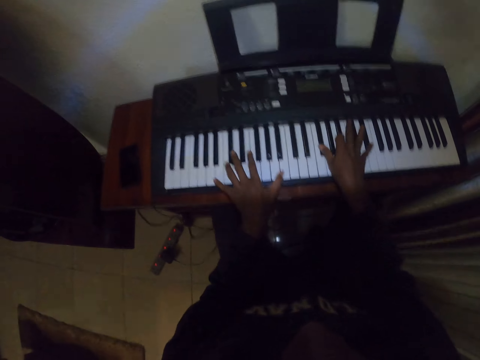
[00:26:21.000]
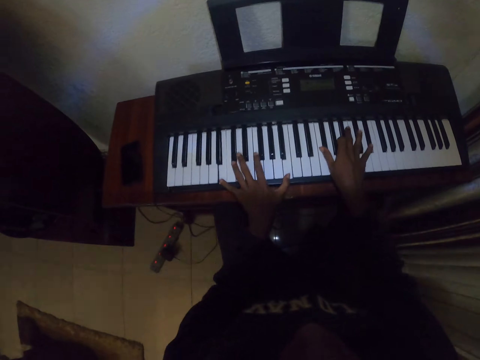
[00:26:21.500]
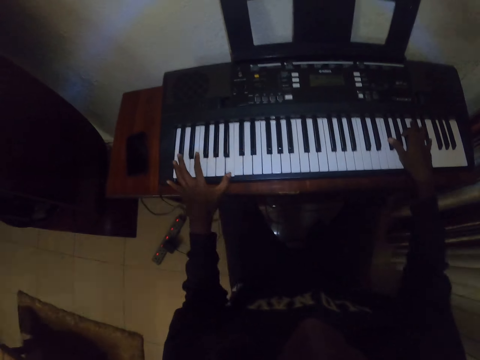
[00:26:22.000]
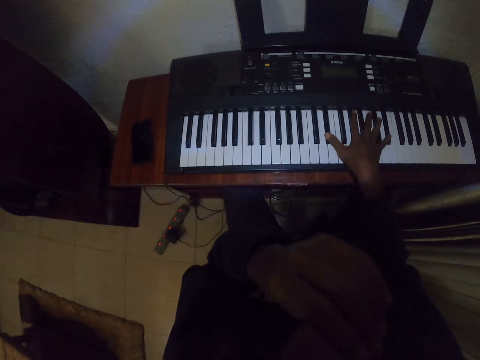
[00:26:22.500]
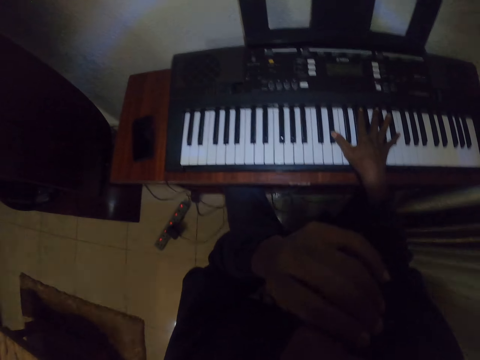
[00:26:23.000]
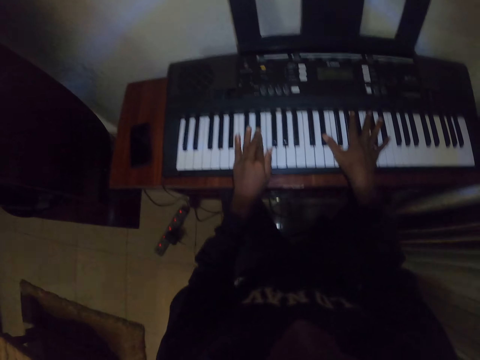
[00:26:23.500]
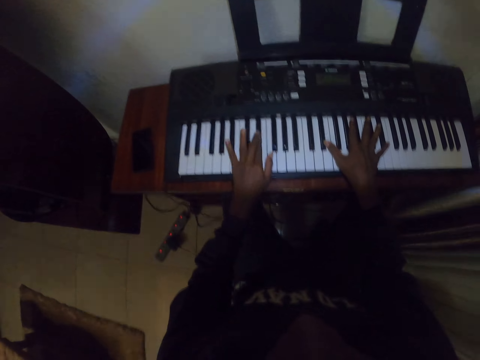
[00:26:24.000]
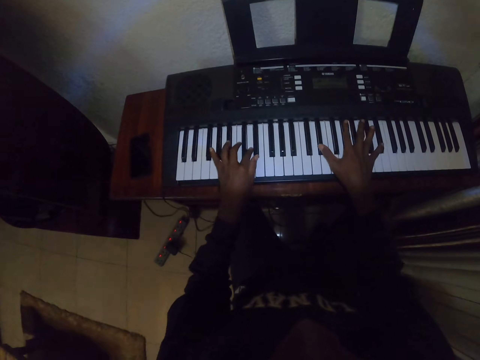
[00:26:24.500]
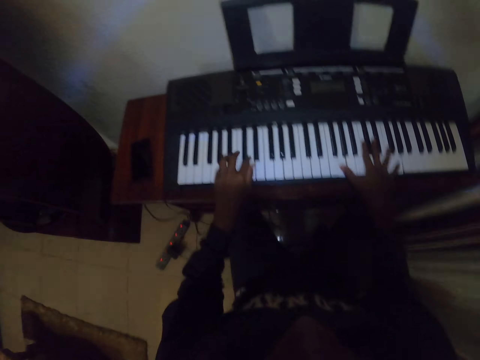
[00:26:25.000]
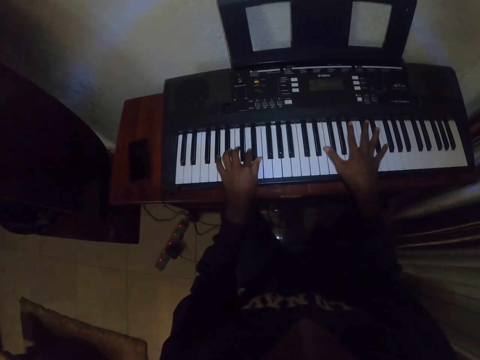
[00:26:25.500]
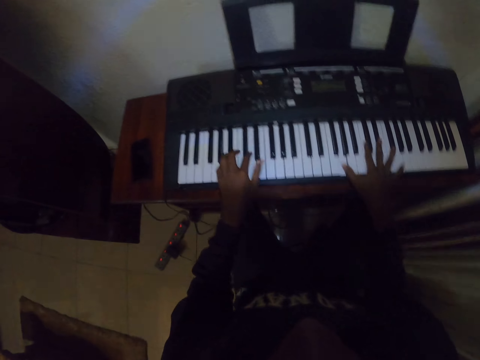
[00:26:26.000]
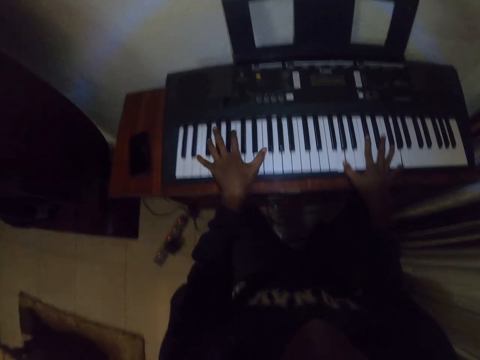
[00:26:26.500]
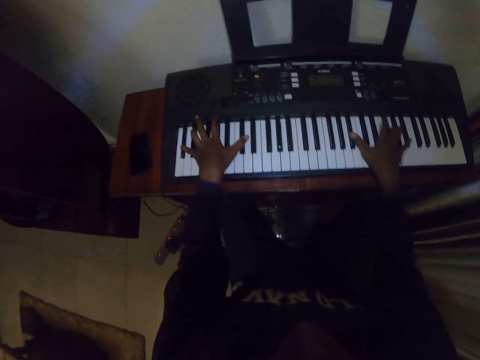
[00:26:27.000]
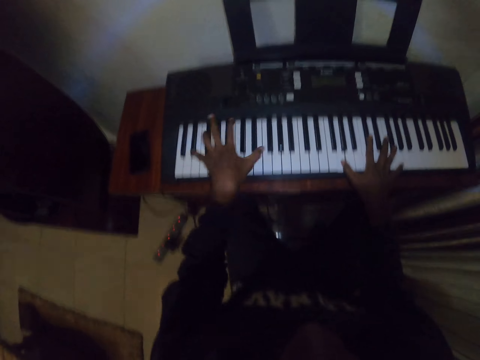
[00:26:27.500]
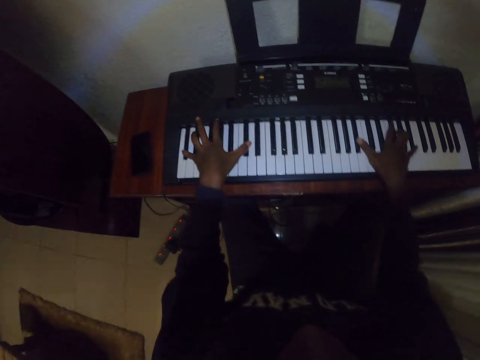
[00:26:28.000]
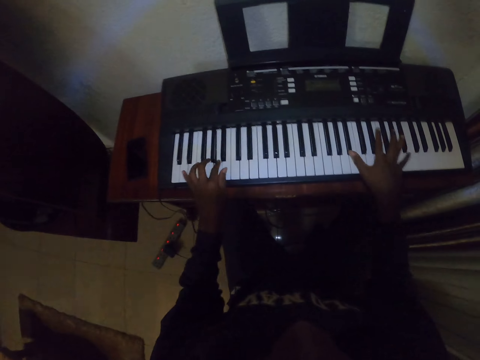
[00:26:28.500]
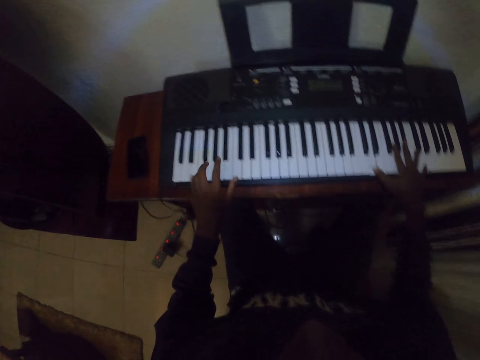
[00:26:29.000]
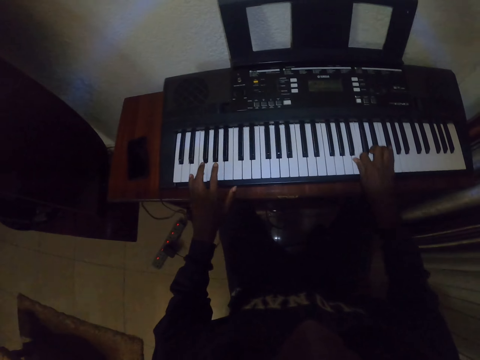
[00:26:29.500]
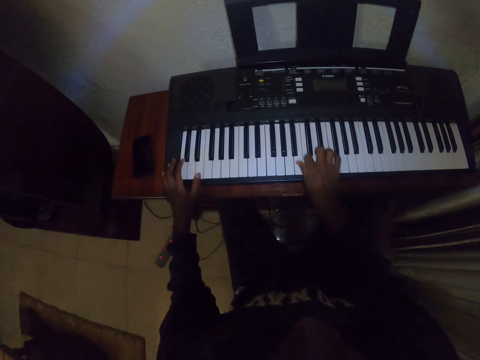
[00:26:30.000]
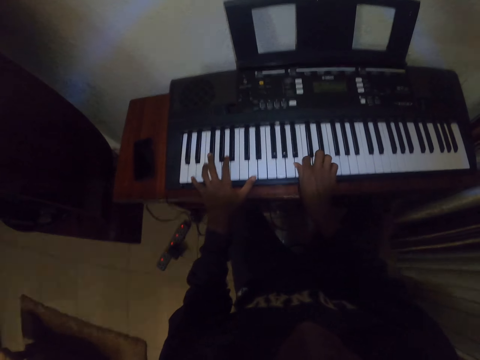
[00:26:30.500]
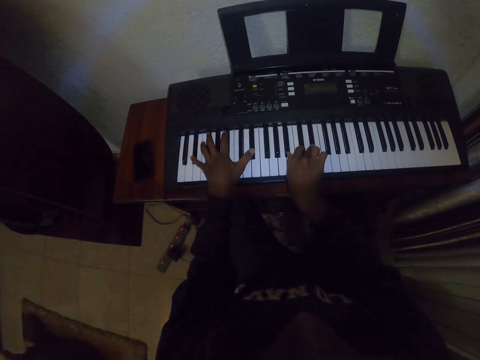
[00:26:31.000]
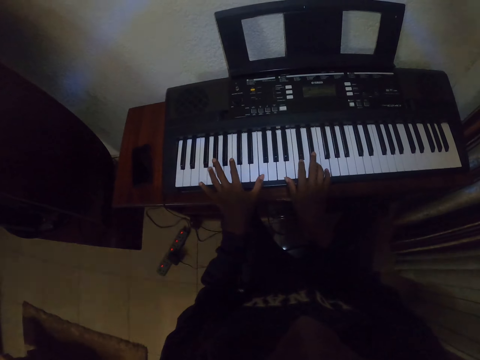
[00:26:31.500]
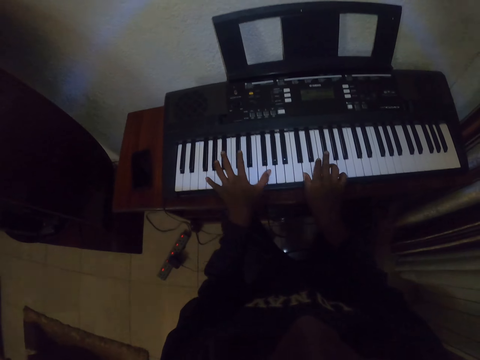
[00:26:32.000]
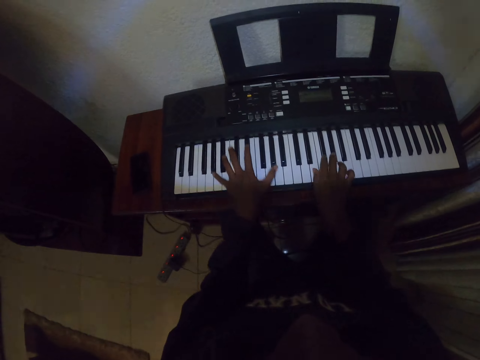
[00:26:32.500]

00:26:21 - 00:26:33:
The camera wearer touches the face with the left hand. They play the keyboard with both hands.

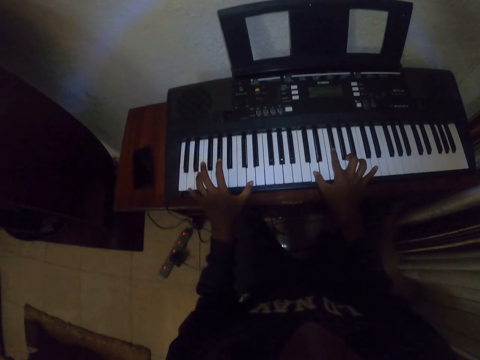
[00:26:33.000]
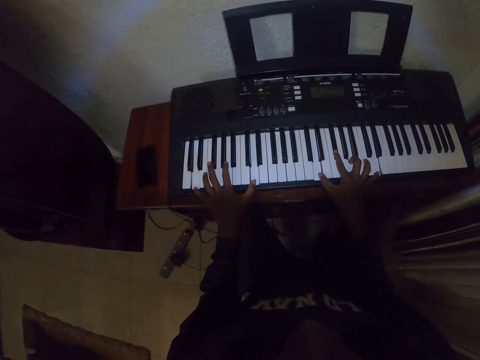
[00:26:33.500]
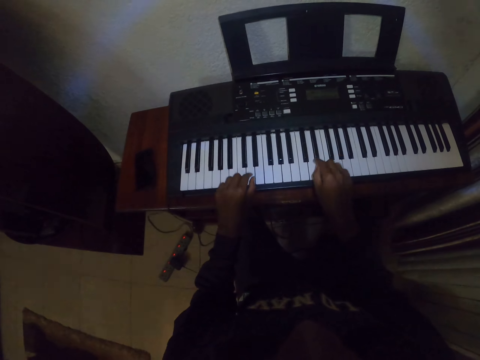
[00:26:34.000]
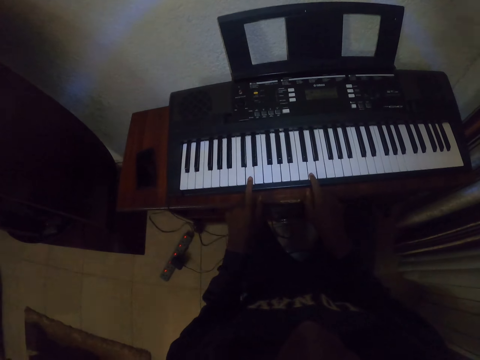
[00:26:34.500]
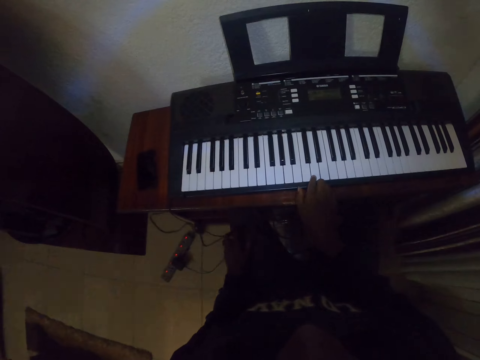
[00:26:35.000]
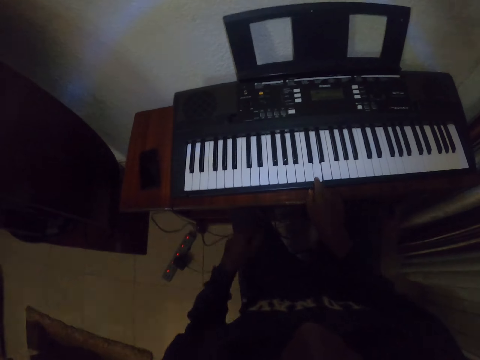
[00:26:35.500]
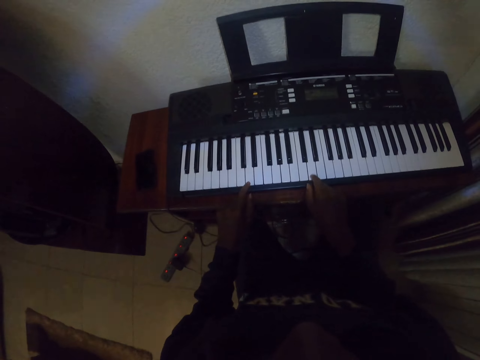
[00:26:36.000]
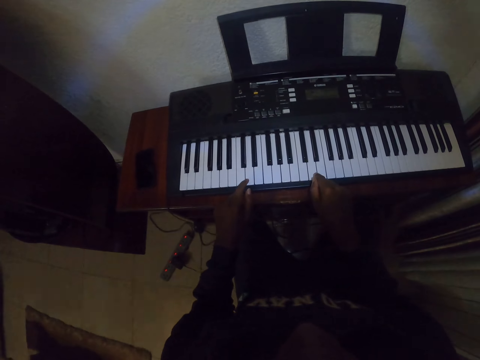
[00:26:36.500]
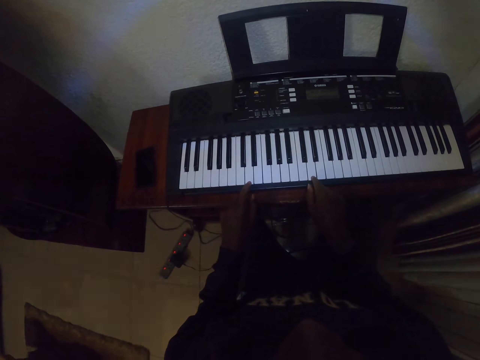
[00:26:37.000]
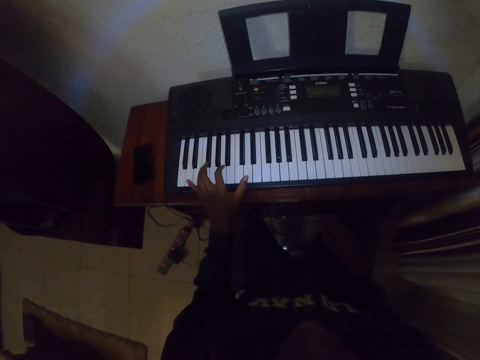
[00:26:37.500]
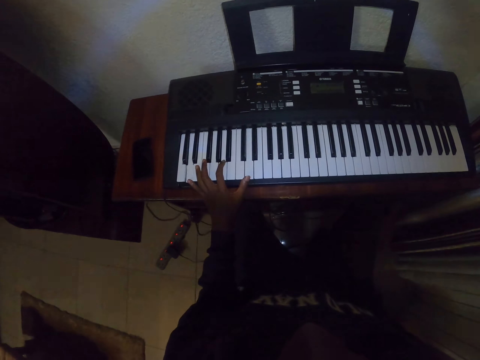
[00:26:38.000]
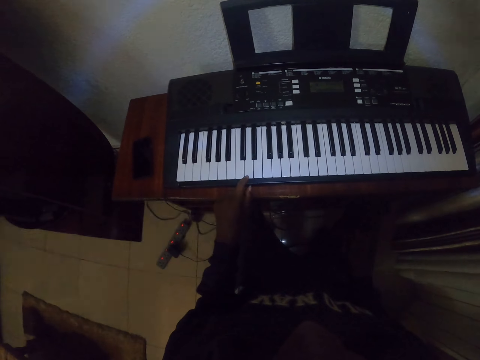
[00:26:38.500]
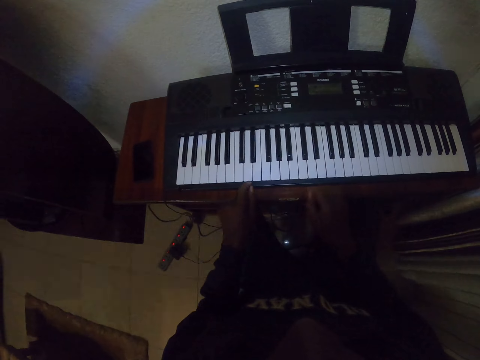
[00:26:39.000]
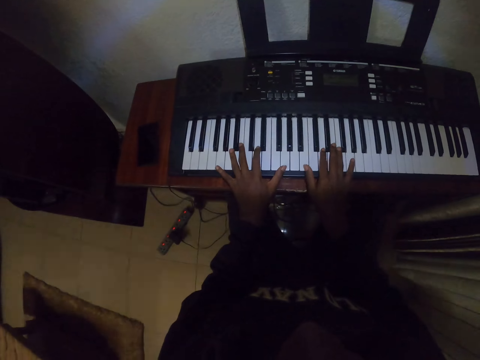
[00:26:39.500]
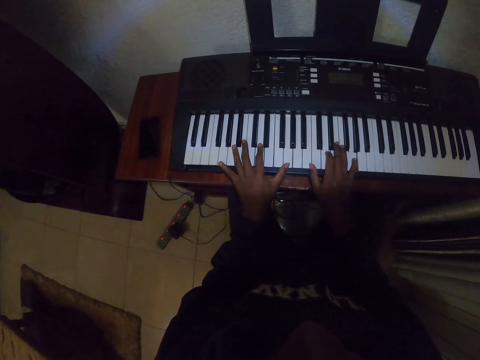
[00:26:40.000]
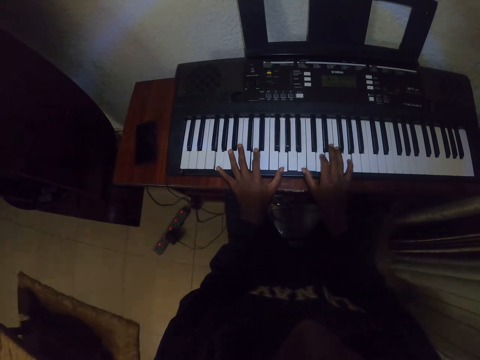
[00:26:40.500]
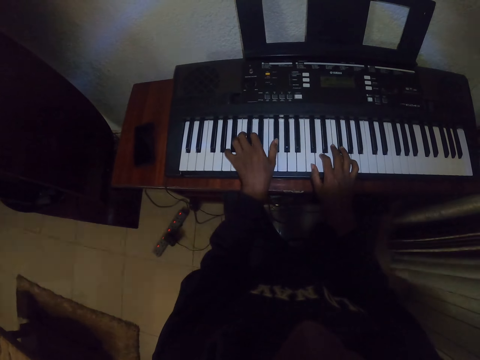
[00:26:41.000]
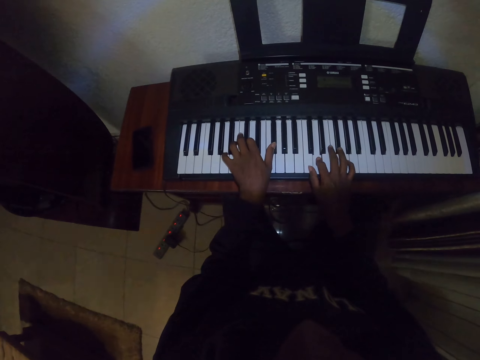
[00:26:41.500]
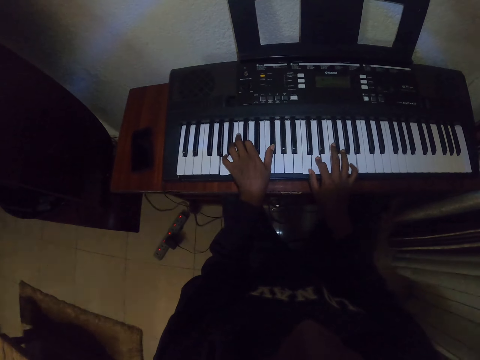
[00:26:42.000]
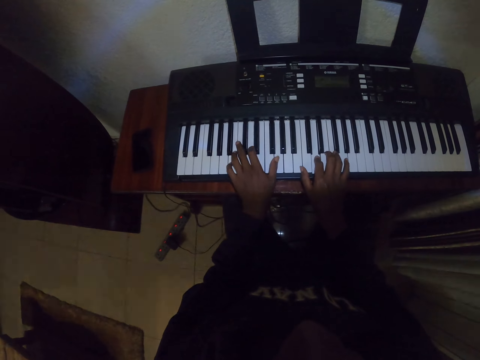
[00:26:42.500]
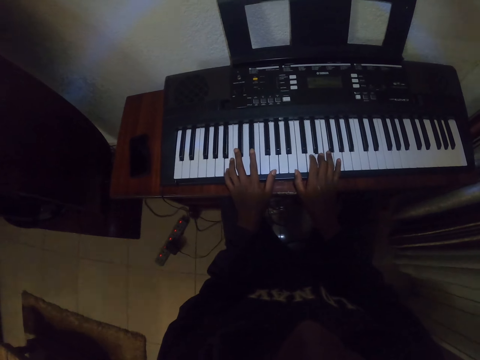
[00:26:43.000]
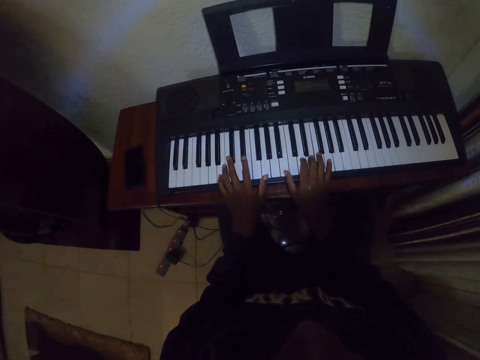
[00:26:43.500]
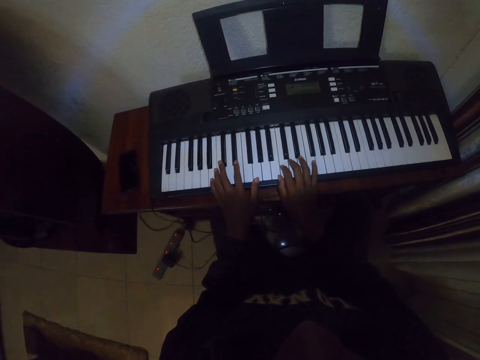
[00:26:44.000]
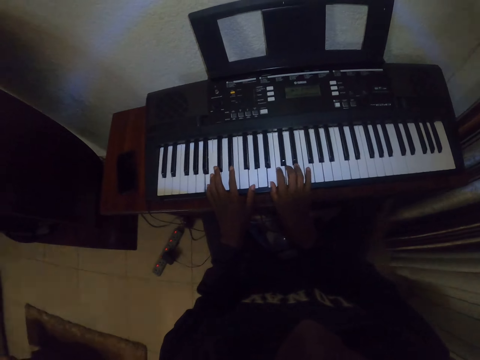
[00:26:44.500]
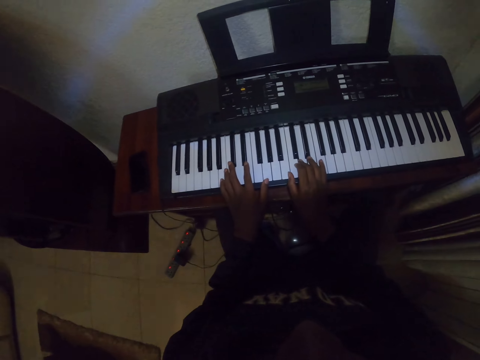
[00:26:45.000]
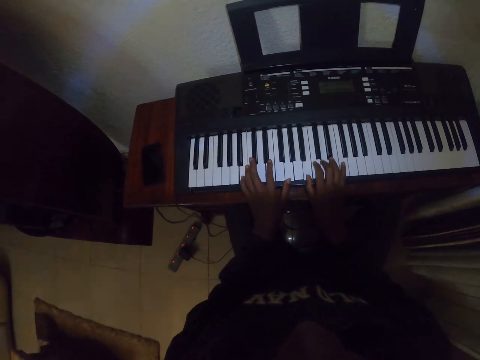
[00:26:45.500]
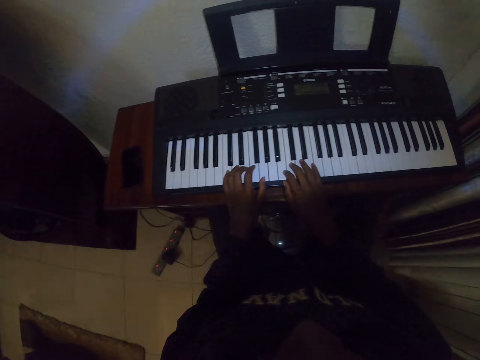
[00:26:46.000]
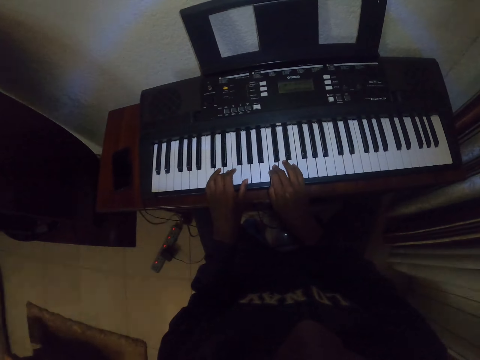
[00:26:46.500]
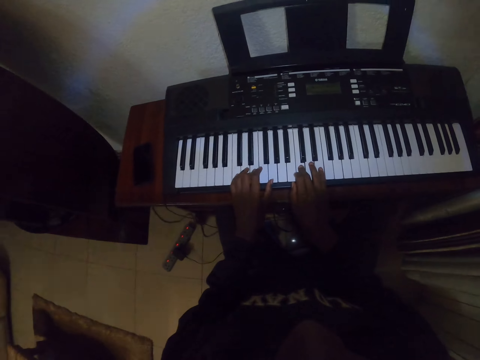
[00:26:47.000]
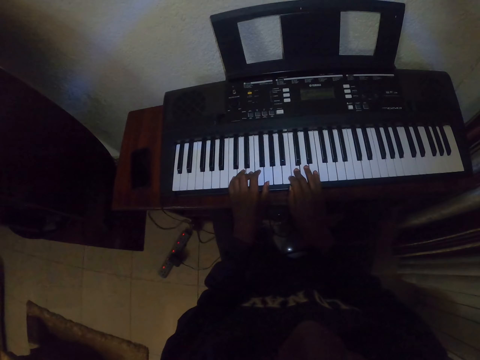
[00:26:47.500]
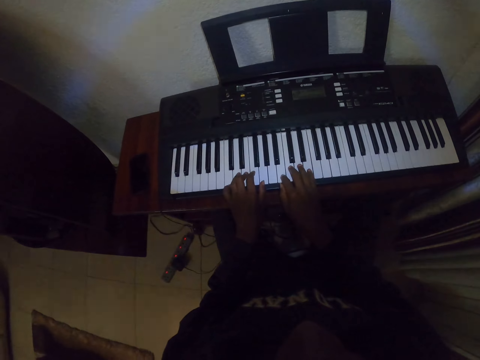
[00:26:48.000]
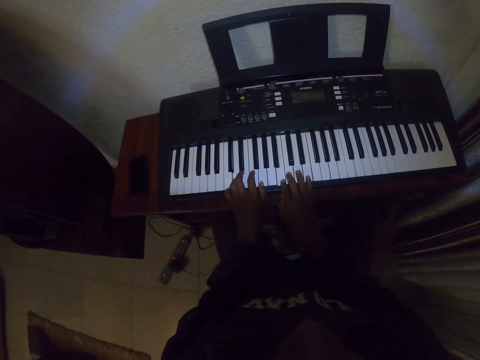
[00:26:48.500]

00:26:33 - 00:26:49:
The camera wearer holds the keyboard with two fingers. They press the keyboard with two fingers. They play the keyboard with the left hand. They play the keyboard with both hands.
